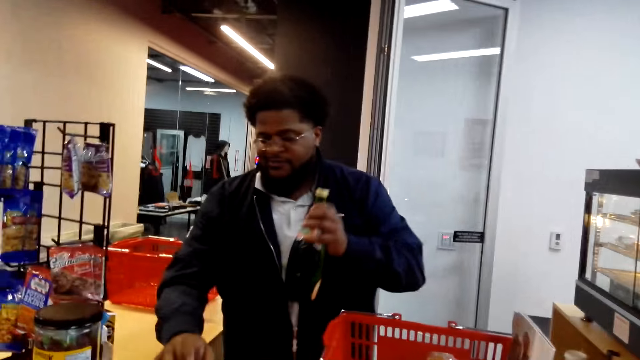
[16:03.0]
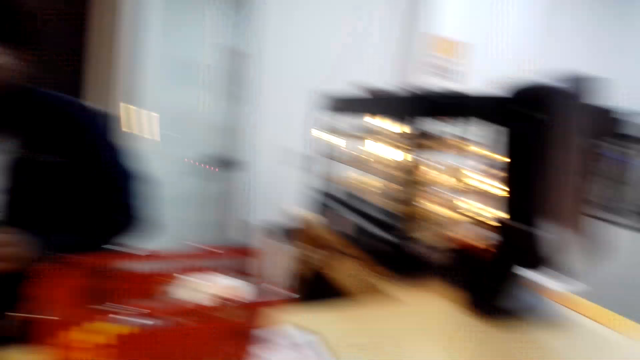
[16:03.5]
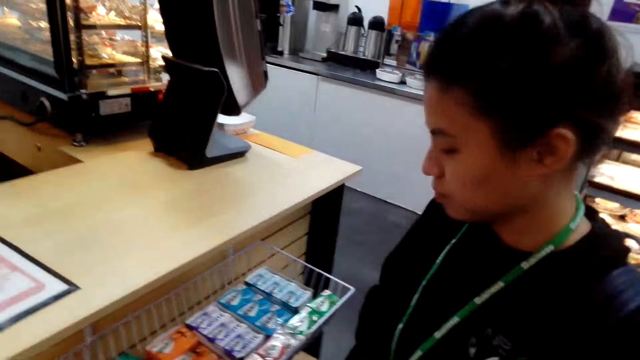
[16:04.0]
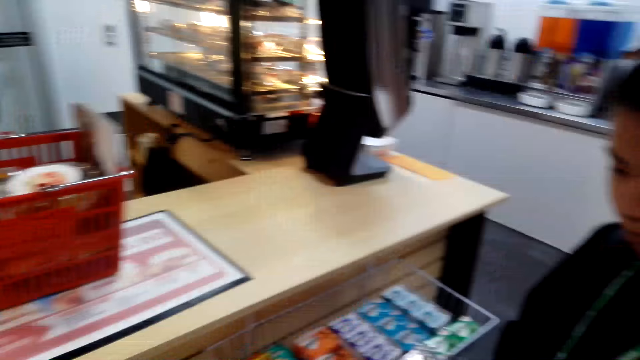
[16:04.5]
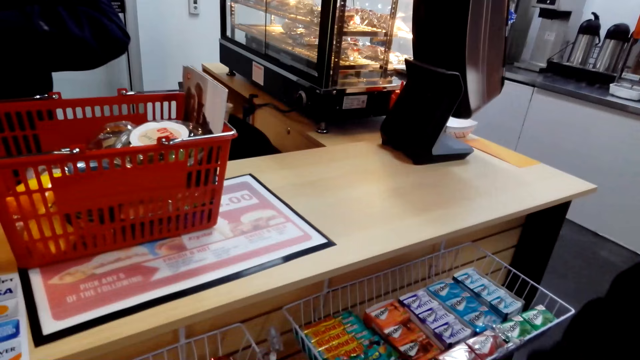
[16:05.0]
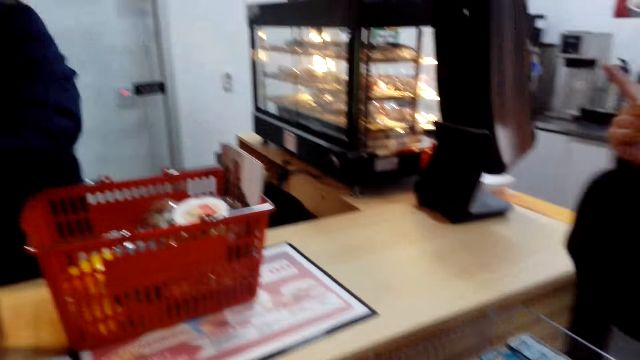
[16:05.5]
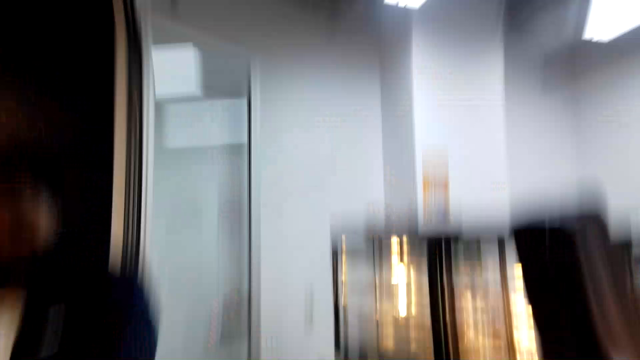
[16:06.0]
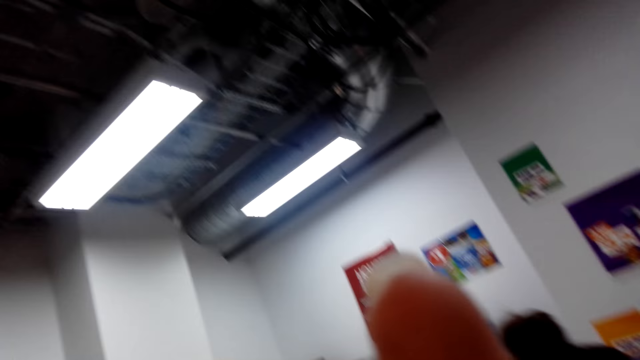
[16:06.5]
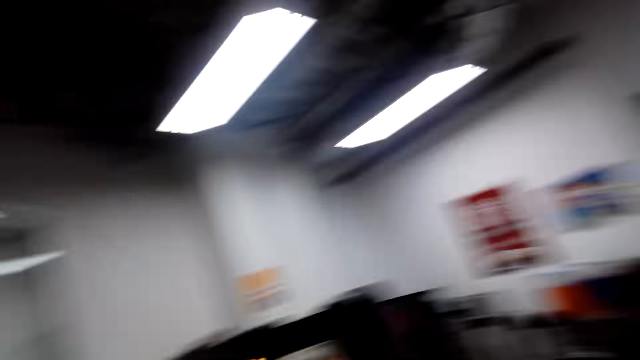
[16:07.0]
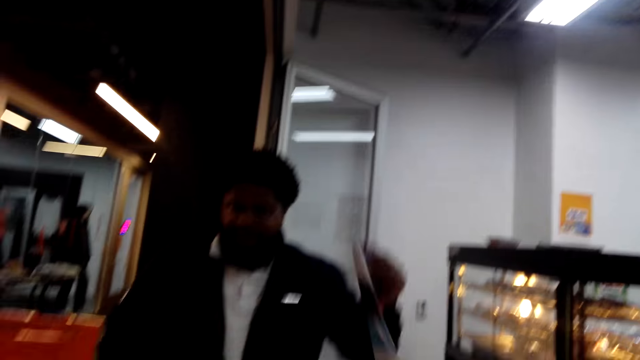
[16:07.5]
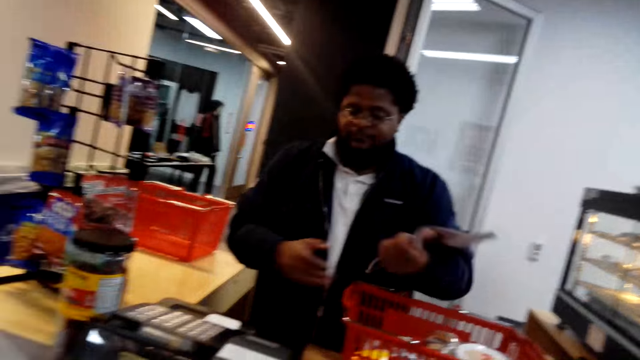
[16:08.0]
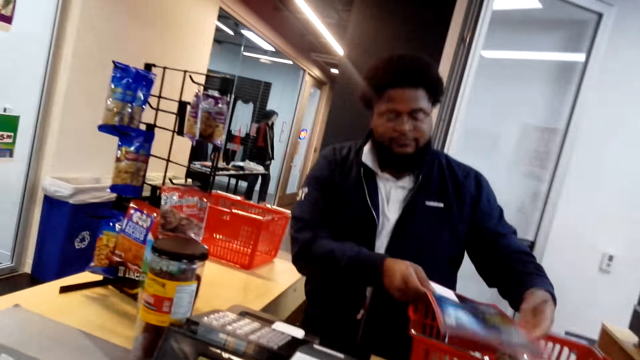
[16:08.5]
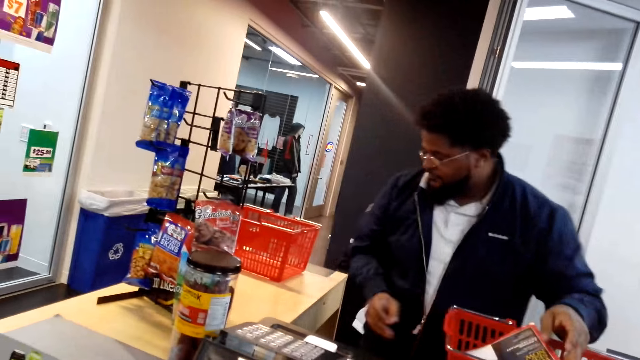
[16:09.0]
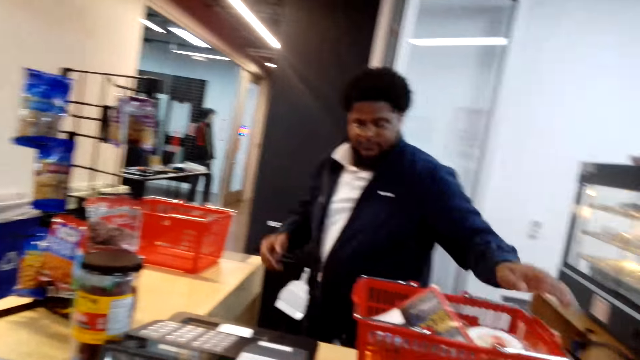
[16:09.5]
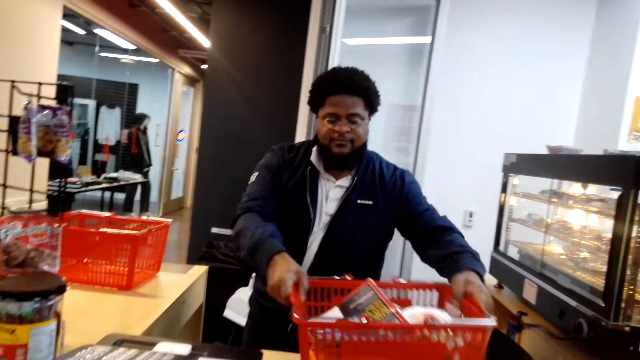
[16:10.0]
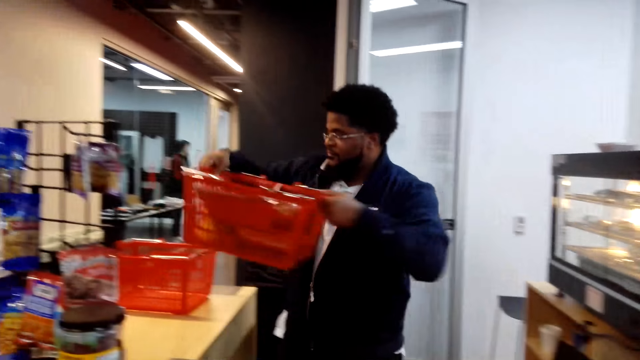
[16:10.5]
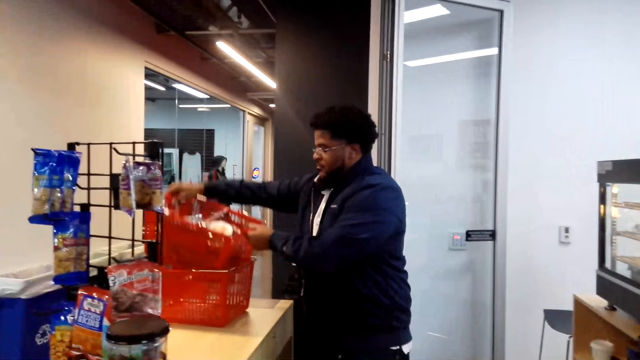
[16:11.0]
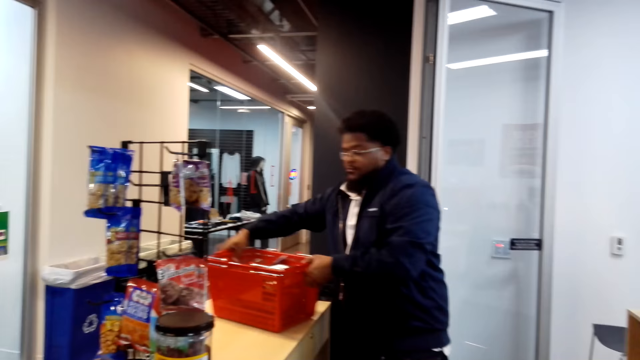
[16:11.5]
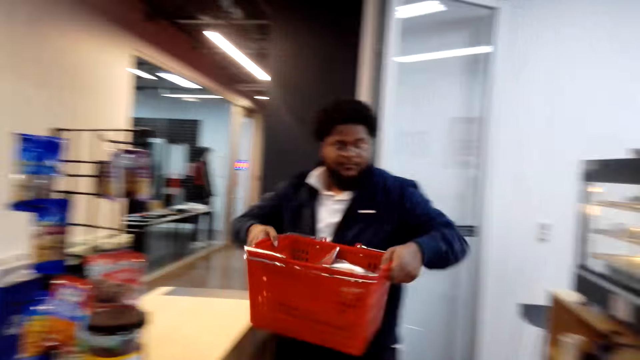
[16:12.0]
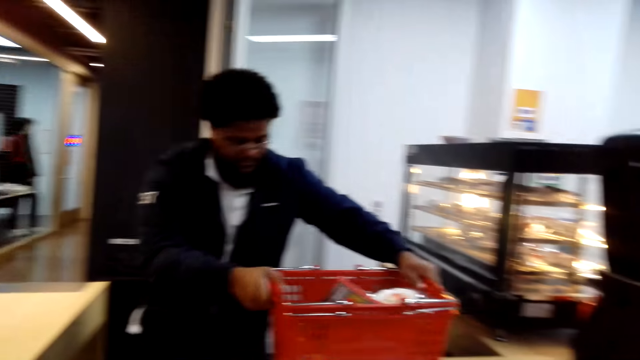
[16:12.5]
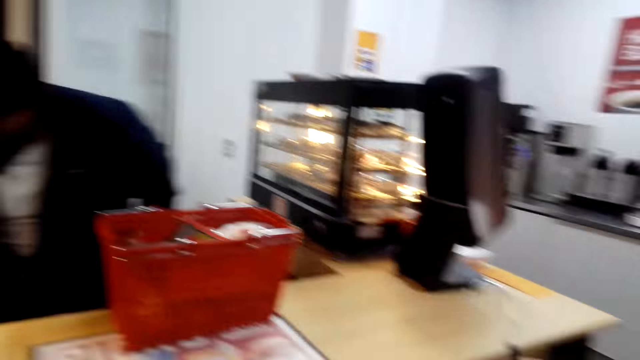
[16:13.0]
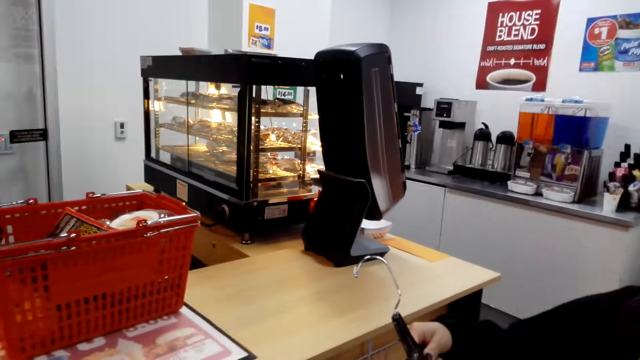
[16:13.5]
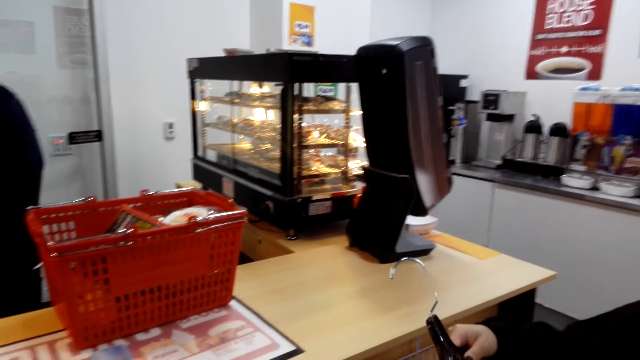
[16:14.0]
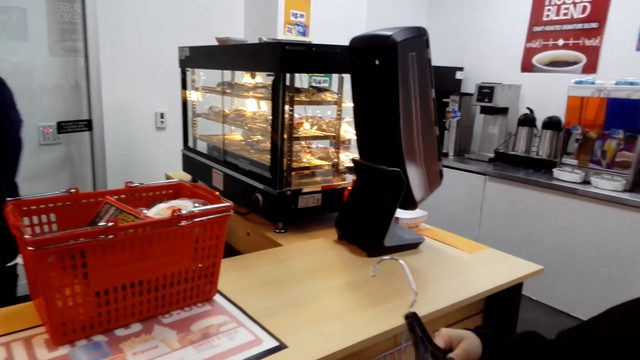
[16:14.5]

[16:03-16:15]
The cashier keys in the cash register machine. The woman stands at the counter, points, and lifts her hand in the store. The camera wearer raises her hand in the store. The cashier picks up a magazine from the shopping basket on the counter, holds the magazine at the counter, and places the magazine back in the shopping basket on the counter. The cashier lifts the shopping basket on the counter and stacks the shopping basket on another one at the counter. The cashier moves the baskets to the other side of the counter. The cashier lifts a shopping basket on the counter and places a shopping basket on the counter.

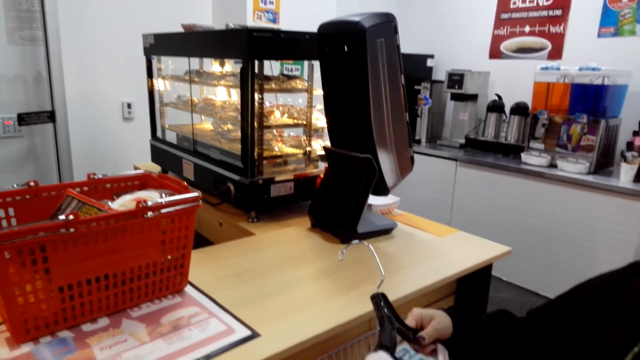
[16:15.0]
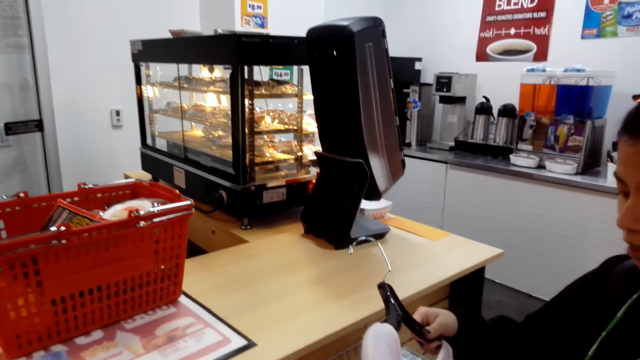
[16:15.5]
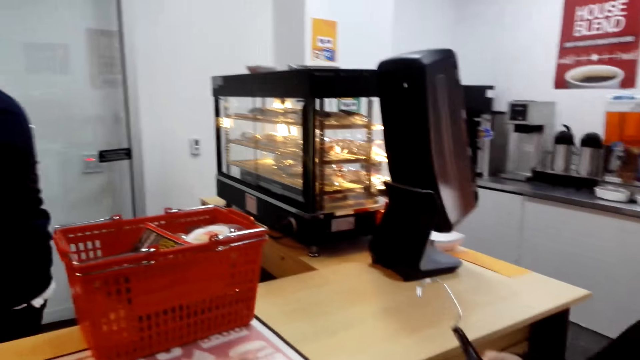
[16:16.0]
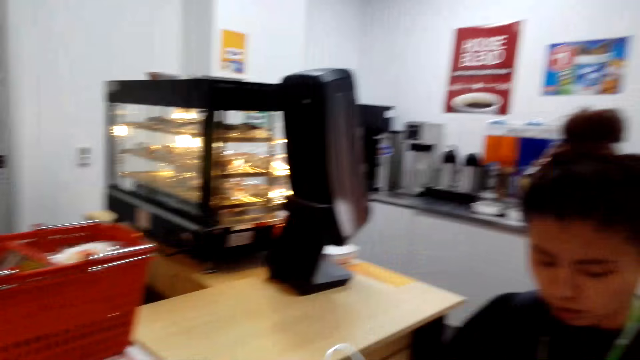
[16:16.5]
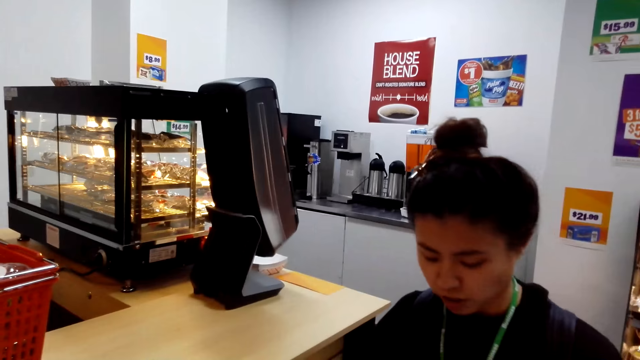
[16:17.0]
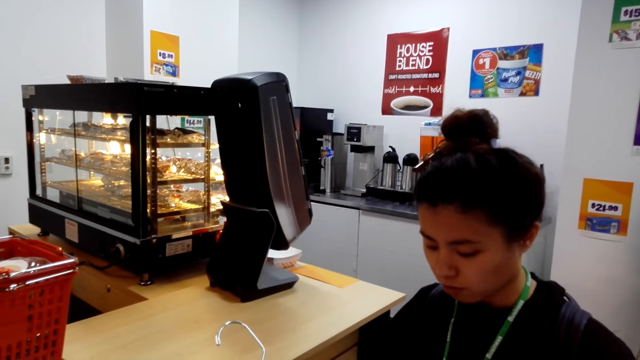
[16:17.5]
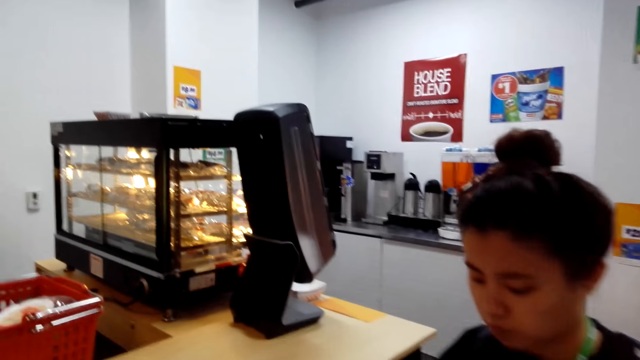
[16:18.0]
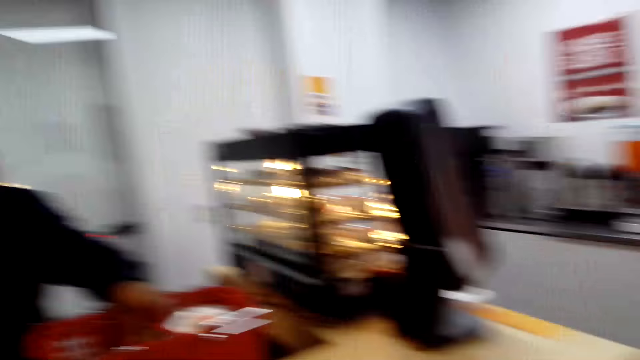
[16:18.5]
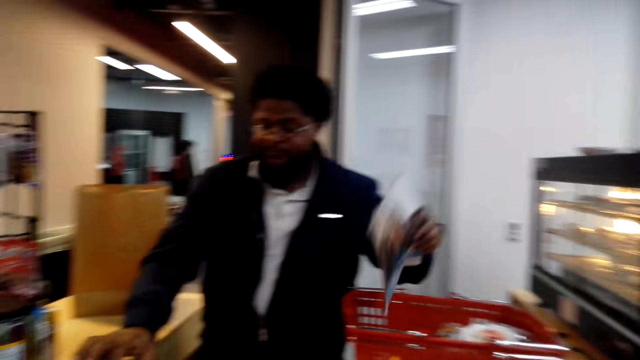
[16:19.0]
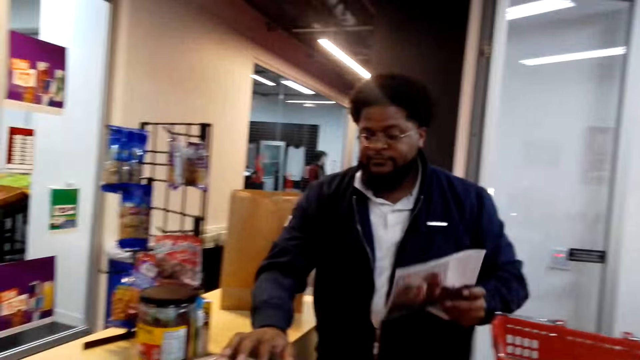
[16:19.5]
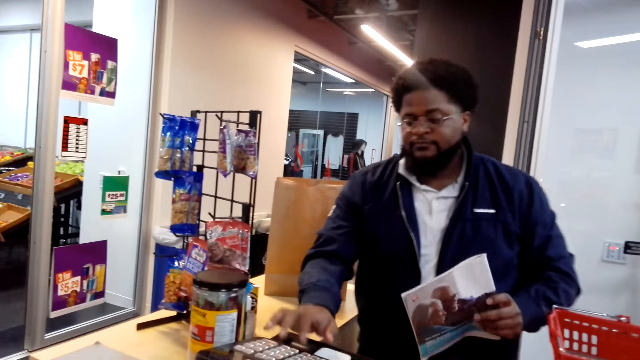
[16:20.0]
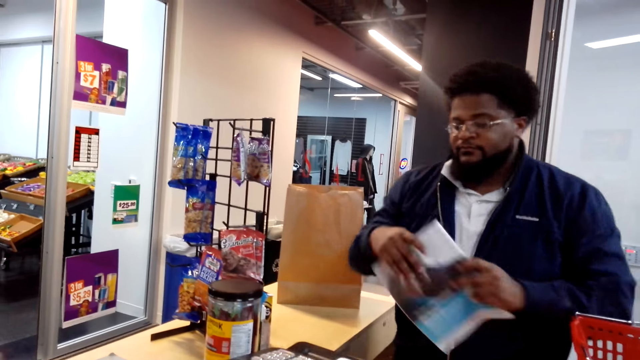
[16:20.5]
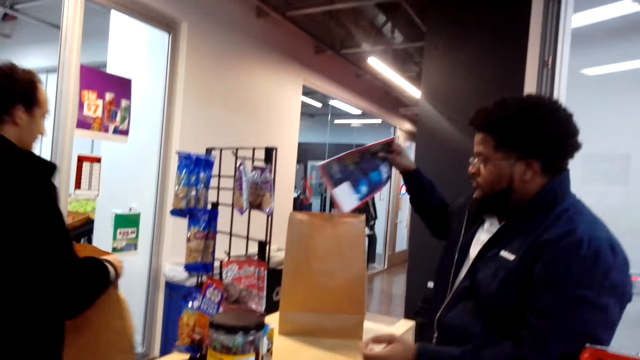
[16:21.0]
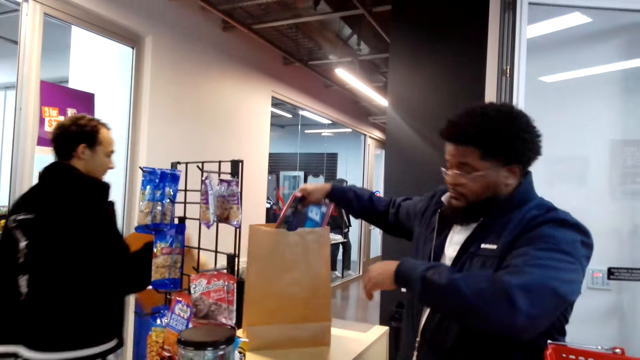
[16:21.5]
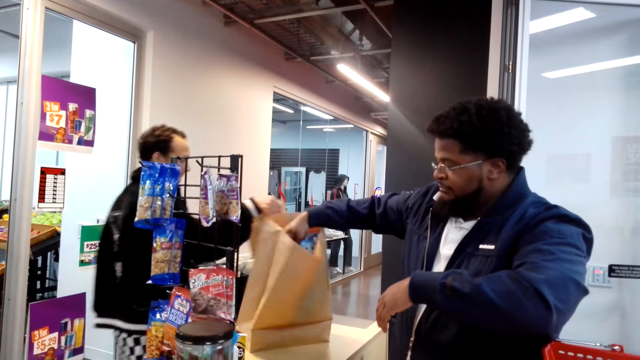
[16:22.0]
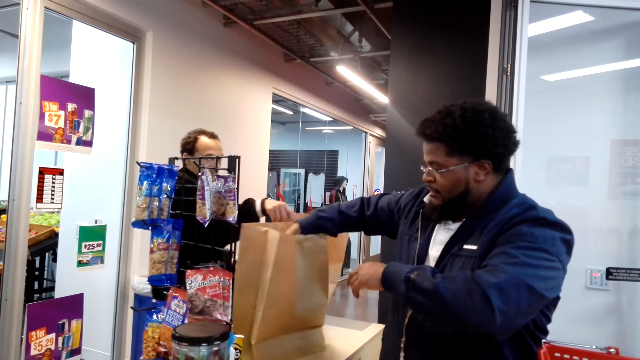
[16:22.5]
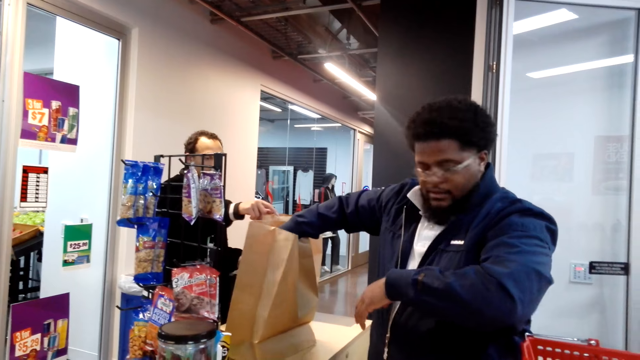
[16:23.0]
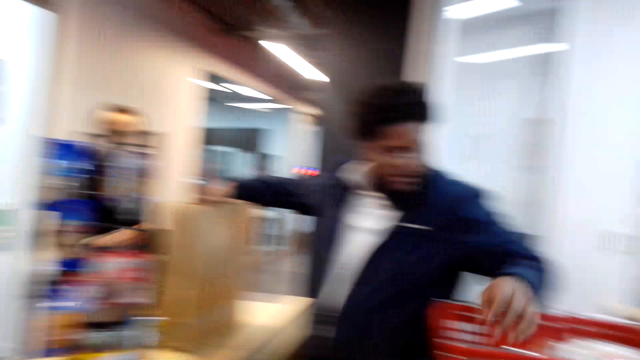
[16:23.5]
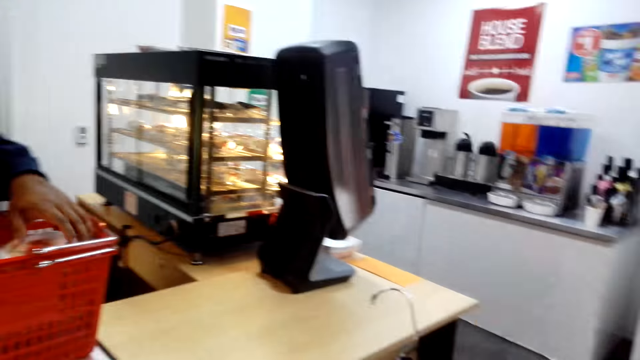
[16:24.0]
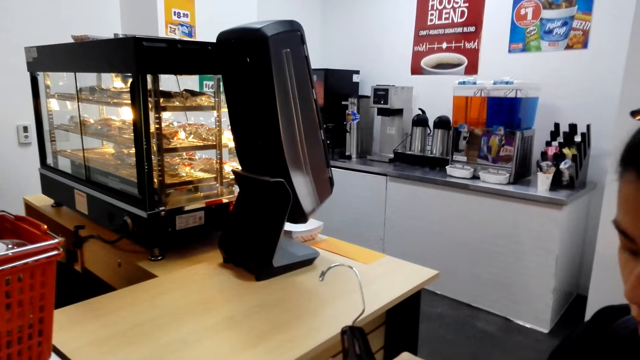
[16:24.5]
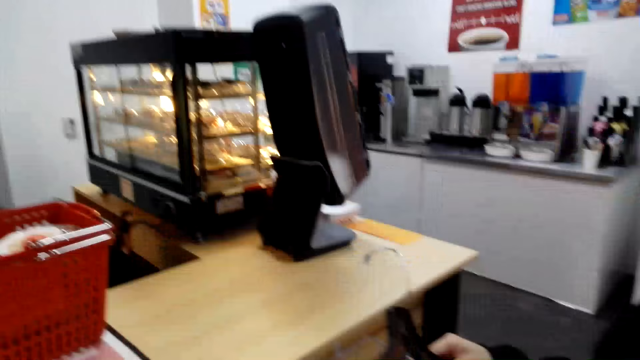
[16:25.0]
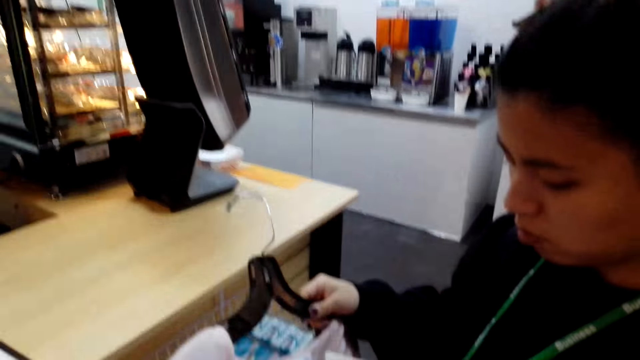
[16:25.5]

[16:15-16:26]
The woman looks at the dress. The cashier picks up a magazine from the shopping basket on the counter. The woman talks. The cashier picks up a magazine from the shopping basket on the counter again. The cashier keys in the cash register machine, places the magazine in the khaki bag on the counter, and picks an item from the basket. The woman holds a cloth at the counter.
